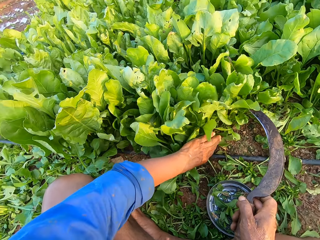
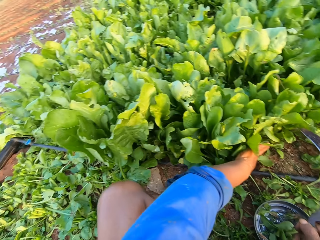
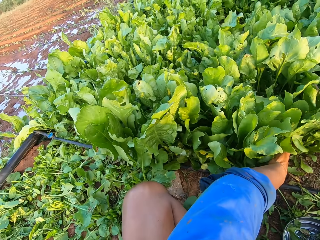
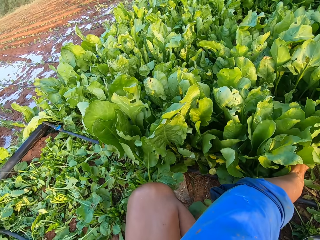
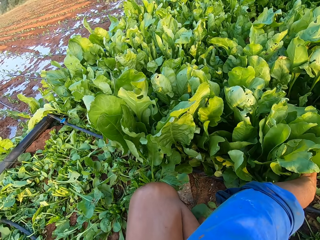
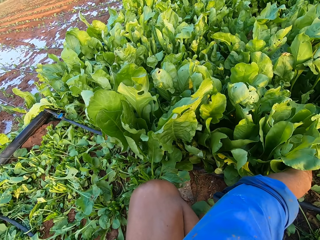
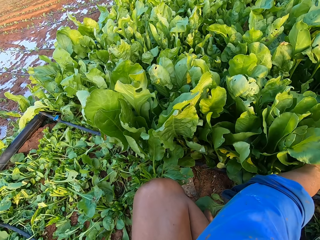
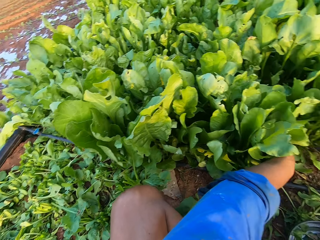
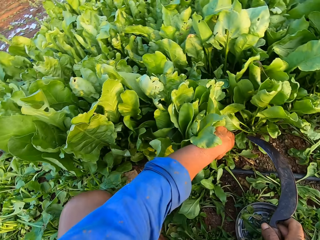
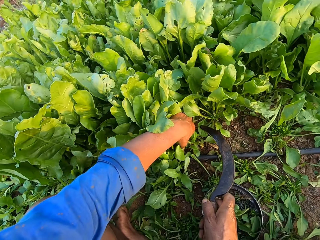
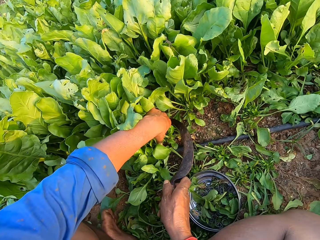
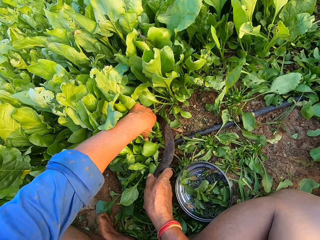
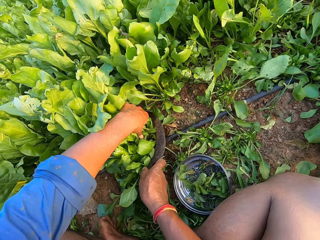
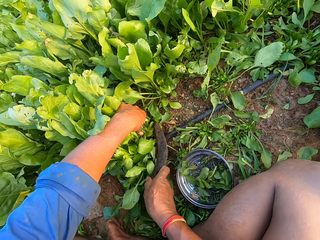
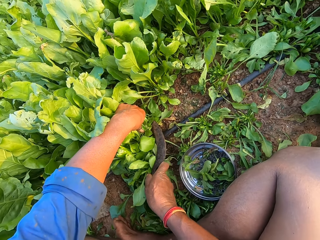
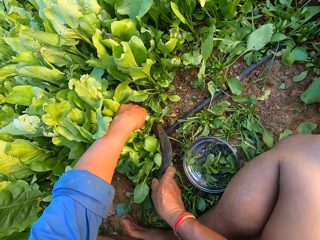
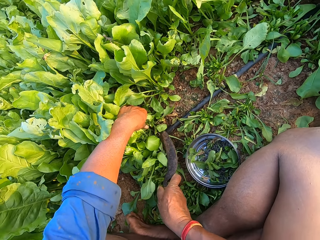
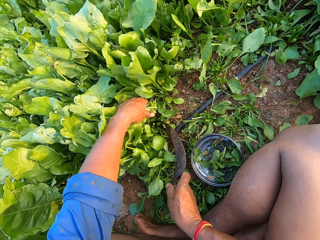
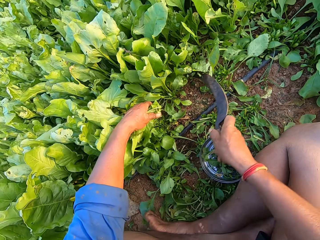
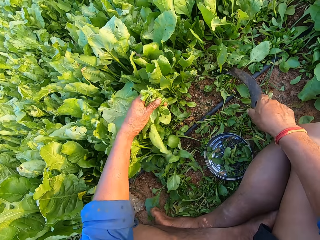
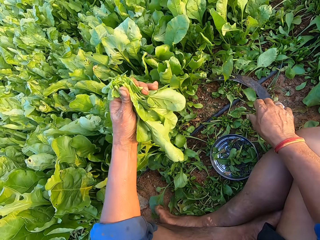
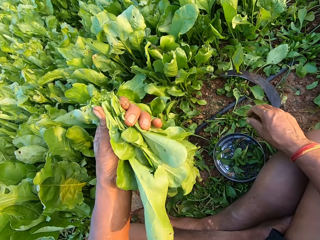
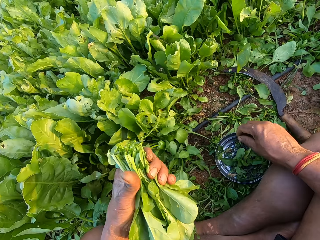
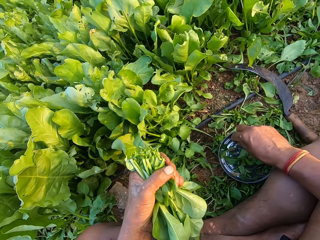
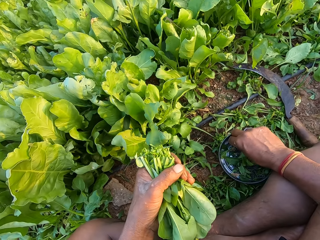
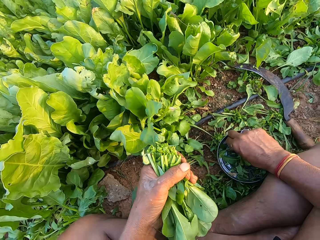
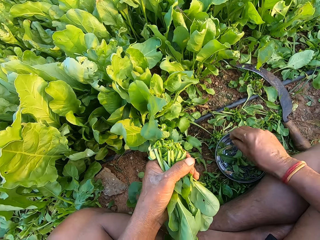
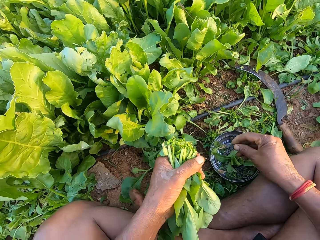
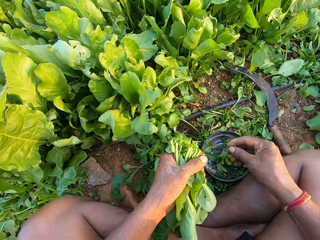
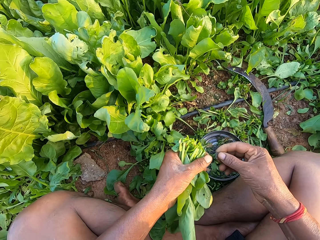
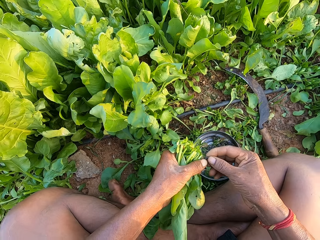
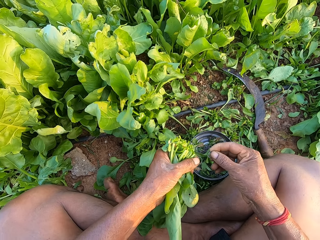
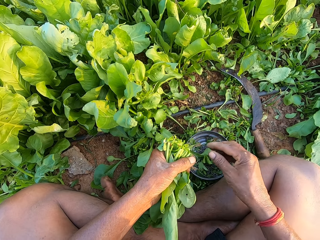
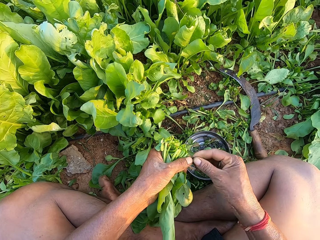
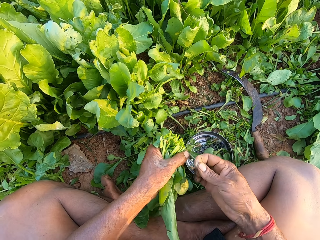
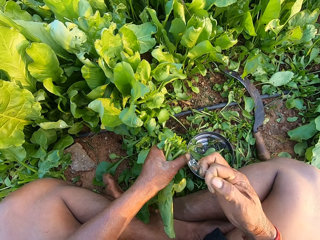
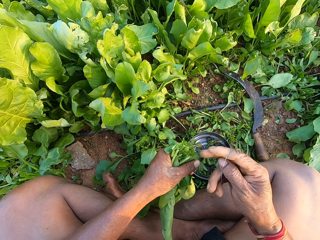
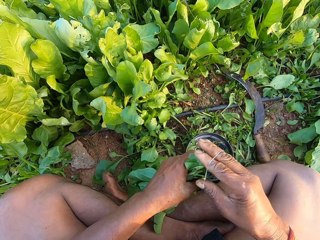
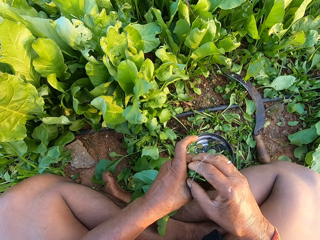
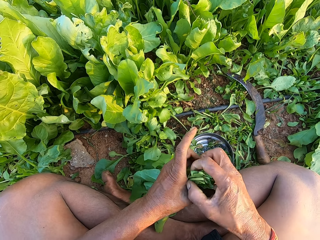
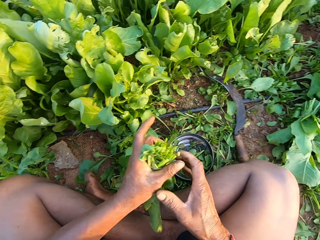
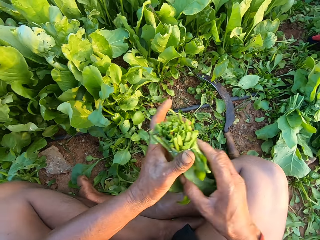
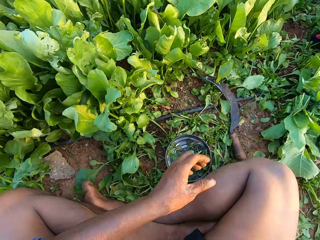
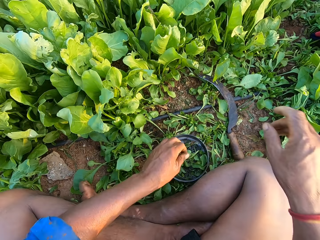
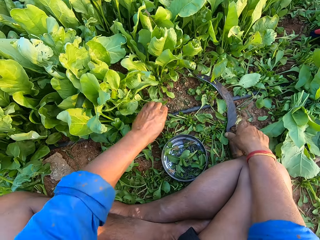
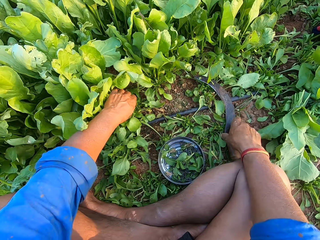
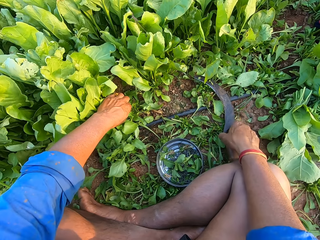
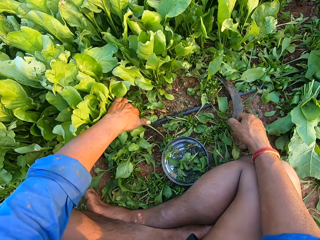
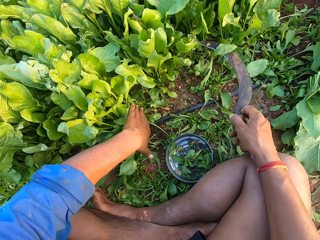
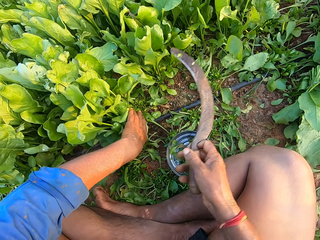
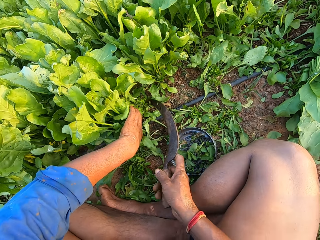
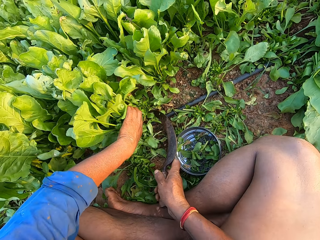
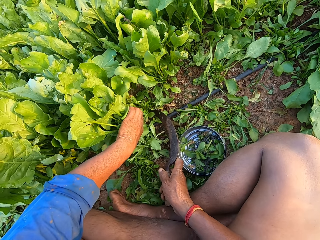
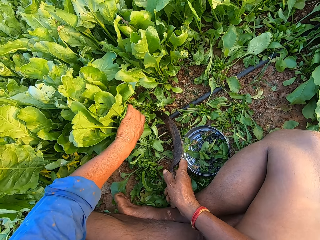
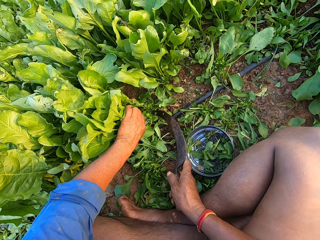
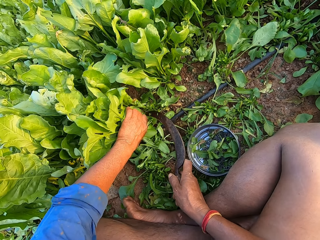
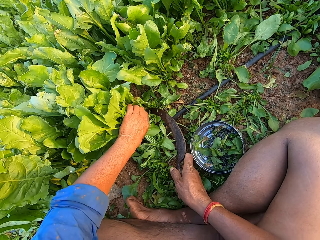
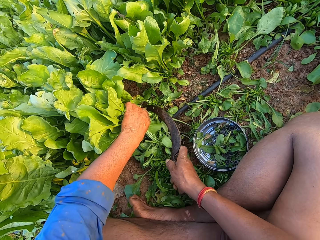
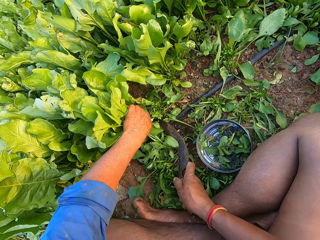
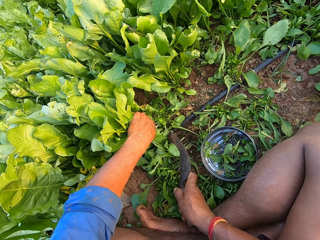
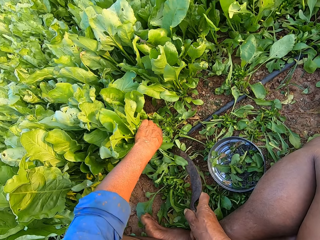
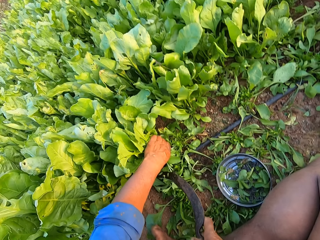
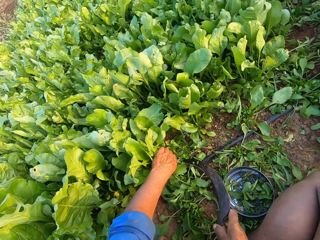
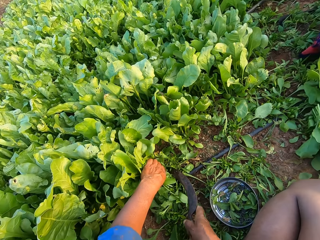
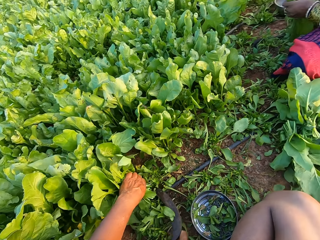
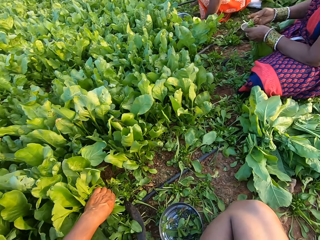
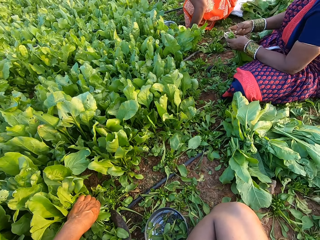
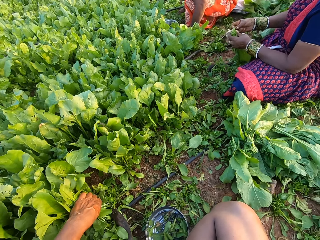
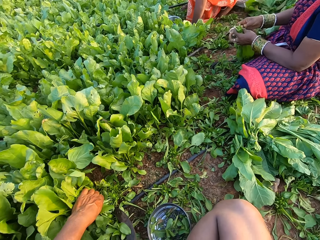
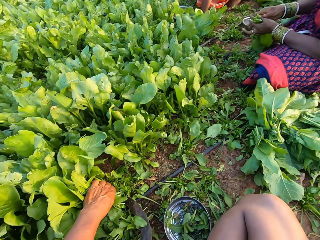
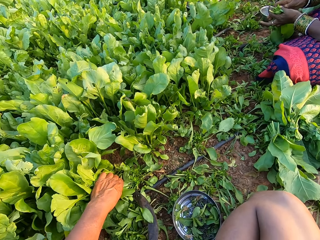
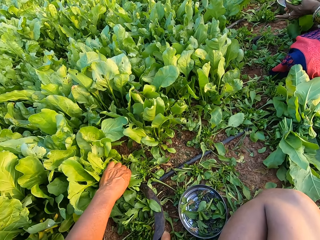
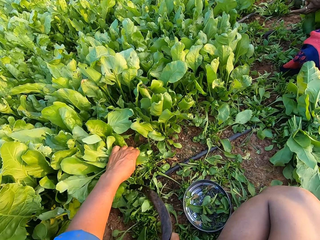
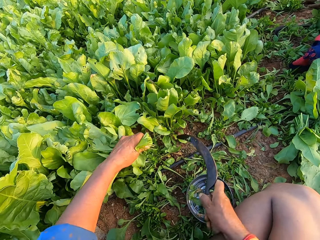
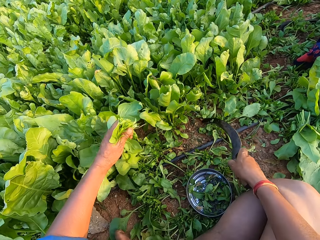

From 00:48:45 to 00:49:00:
The camera wearer holds some vegetables with his left hand. He cuts the vegetables in his left hand with the sickle in his right hand. He places the sickle on the ground with his right hand. He picks a rubber band from the bowl on the ground with his right hand. He wears the rubber band on his right hand with his left hand. He touches kales. He ties the vegetables in his left hand with the rubber band in his right hand. He passes the vegetables from his left hand to his right hand. He holds some vegetables with his left hand. He picks the sickle from the ground with his right hand. He cuts the vegetables in his left hand with the sickle in his right hand. The woman holds some vegetables with her left hand.

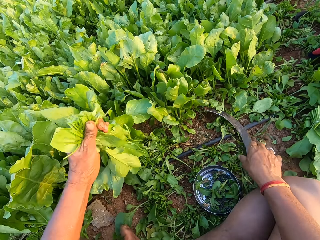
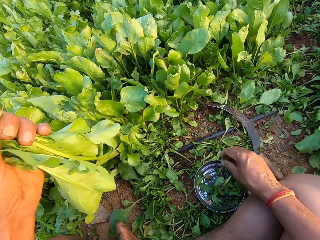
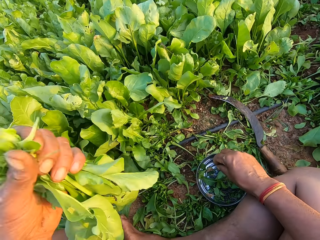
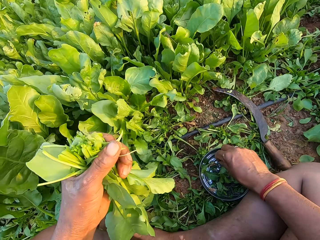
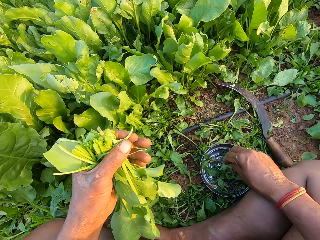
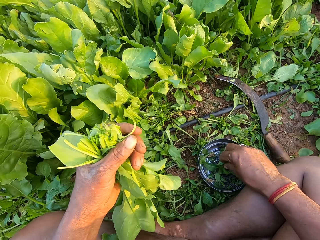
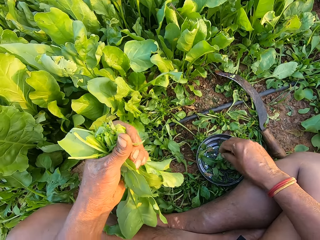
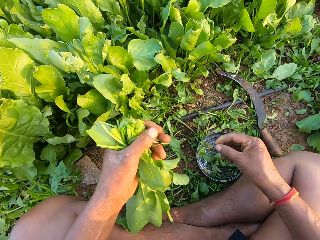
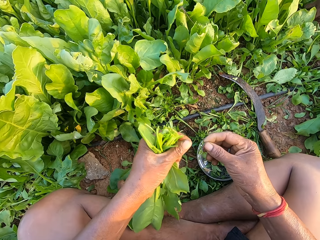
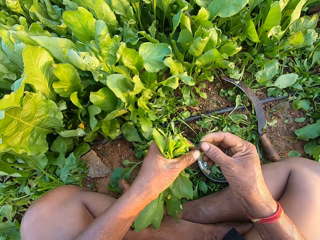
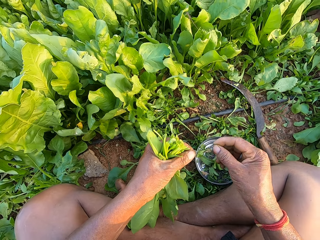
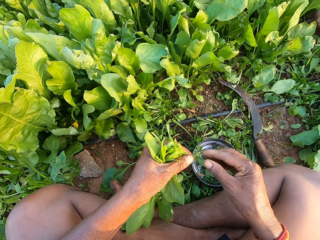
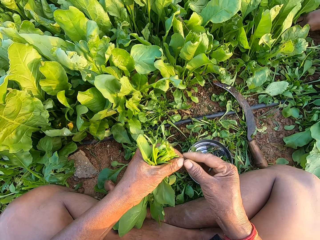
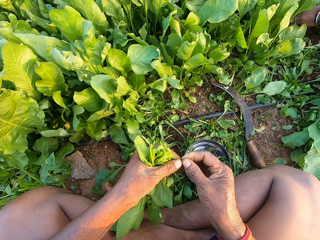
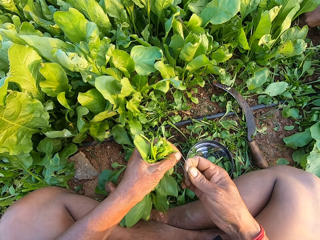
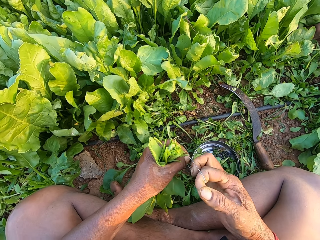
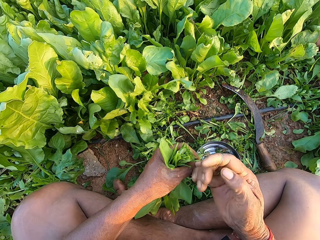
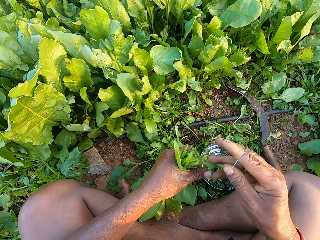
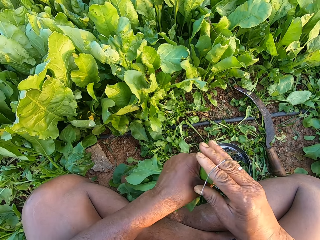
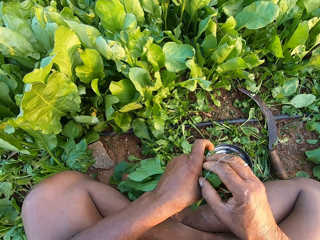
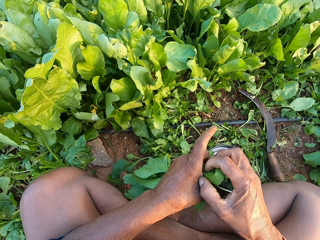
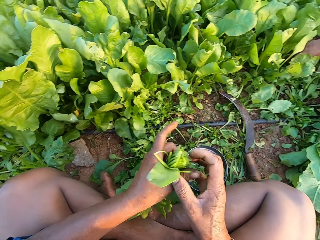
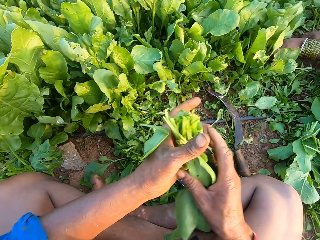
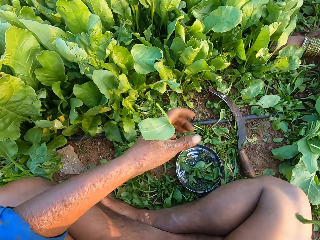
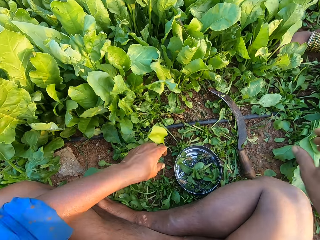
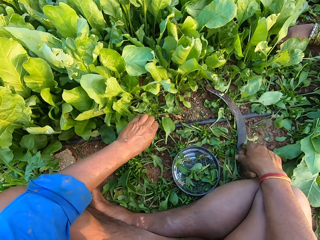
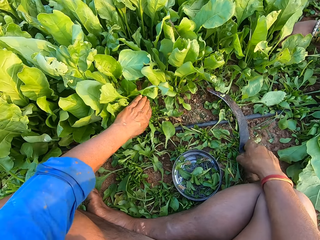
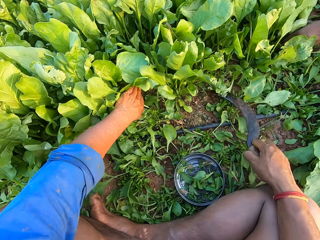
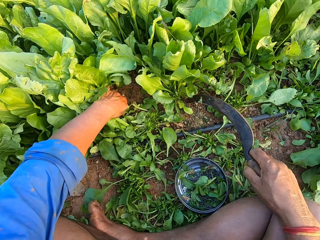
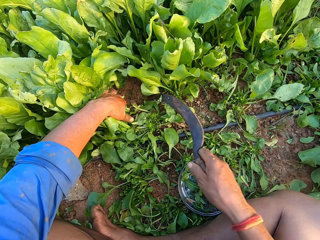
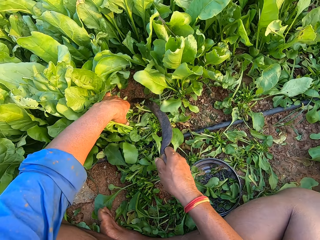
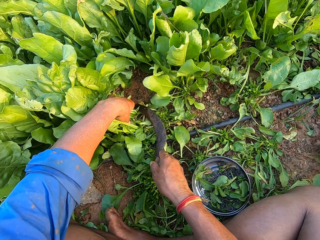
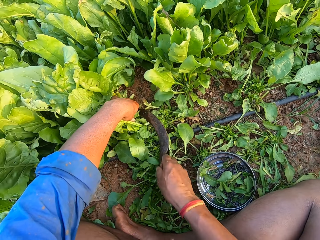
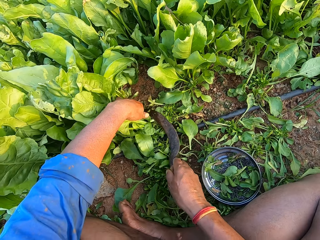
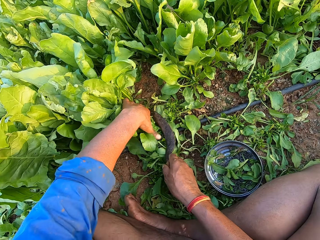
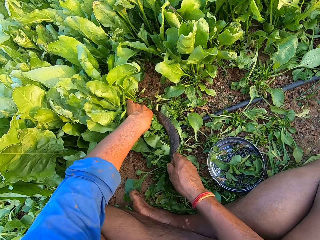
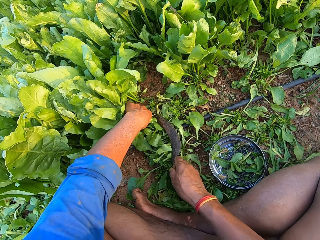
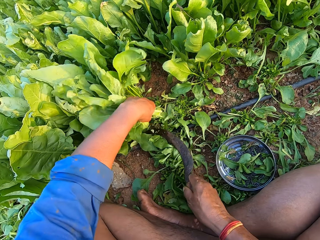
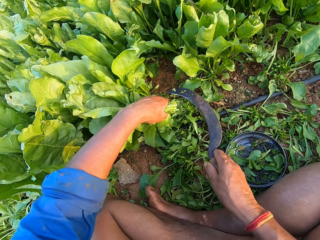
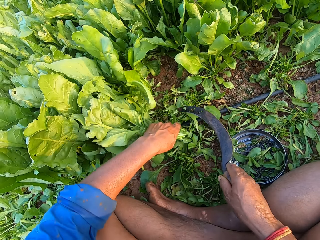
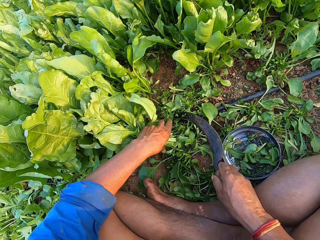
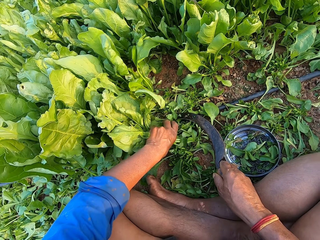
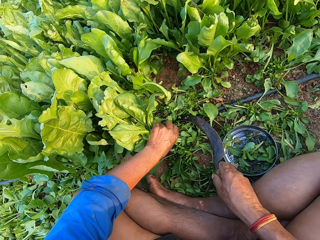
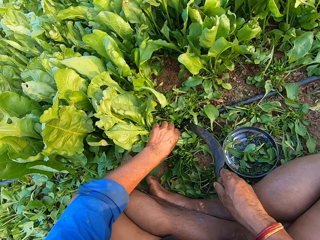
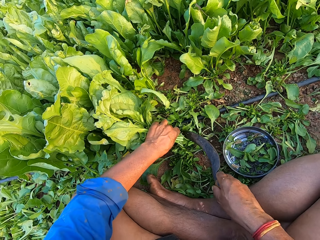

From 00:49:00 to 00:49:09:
The camera wearer places the sickle on the ground with his right hand. He picks a rubber band from the bowl on the ground with his right hand. He touches kales. He wears the rubber band on his right hand with his left hand. He ties the vegetables in his left hand with the rubber band in his right hand. He passes the vegetables from his left hand to his right hand. The woman holds some vegetables with her left hand. The camera wearer picks the sickle from the ground with his right hand. He holds some vegetables with his left hand. He cuts the vegetables in his left hand with the sickle in his right hand.
